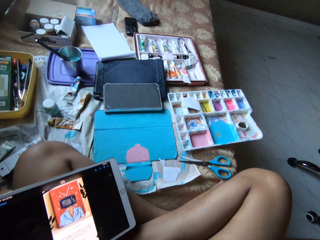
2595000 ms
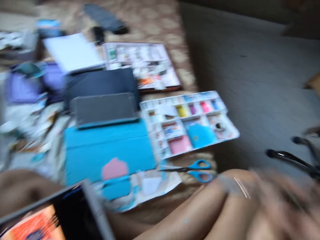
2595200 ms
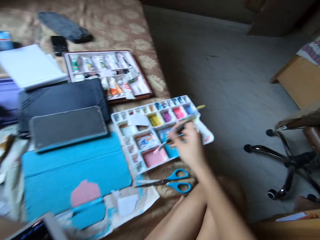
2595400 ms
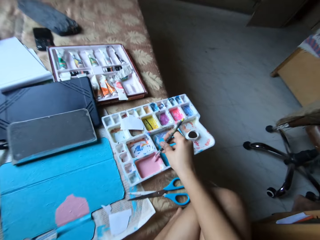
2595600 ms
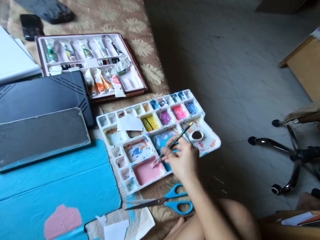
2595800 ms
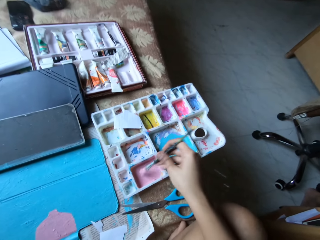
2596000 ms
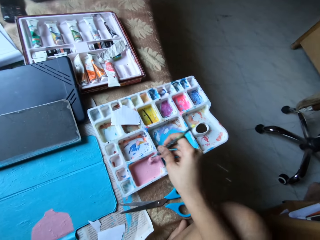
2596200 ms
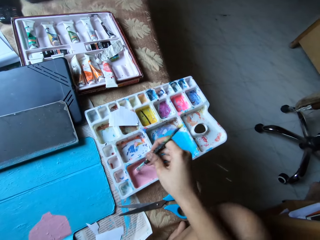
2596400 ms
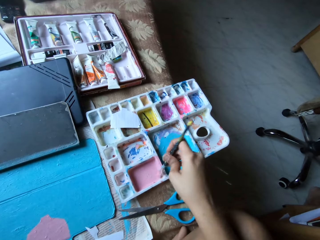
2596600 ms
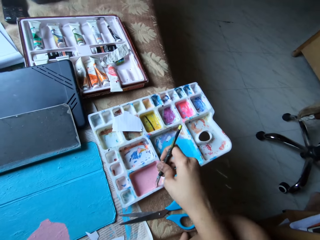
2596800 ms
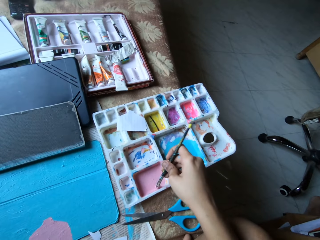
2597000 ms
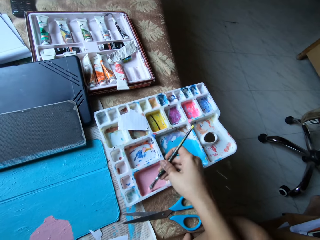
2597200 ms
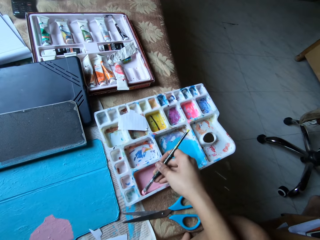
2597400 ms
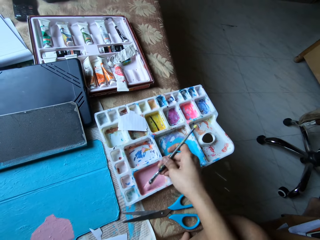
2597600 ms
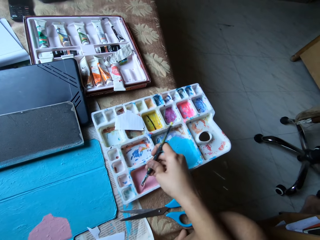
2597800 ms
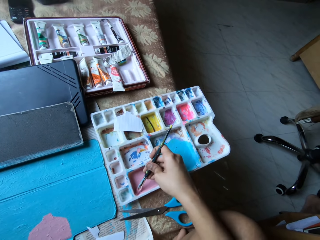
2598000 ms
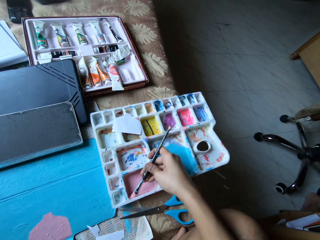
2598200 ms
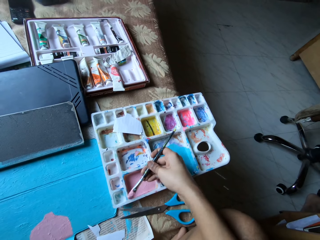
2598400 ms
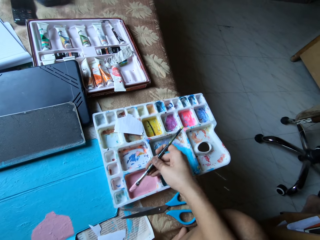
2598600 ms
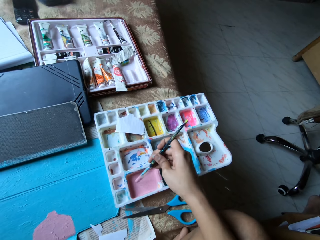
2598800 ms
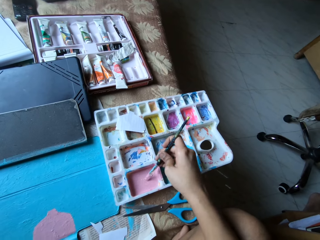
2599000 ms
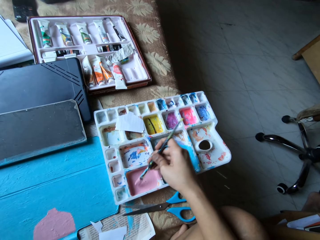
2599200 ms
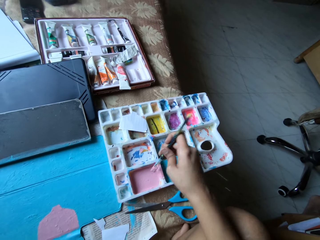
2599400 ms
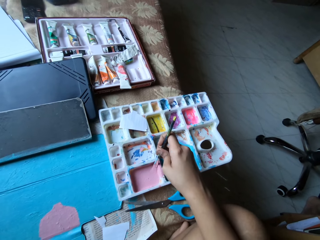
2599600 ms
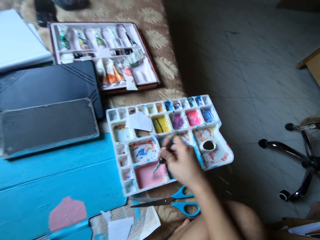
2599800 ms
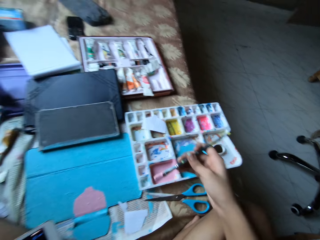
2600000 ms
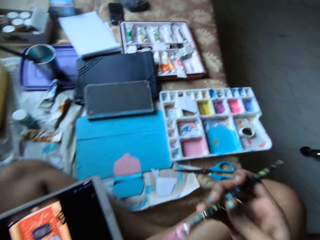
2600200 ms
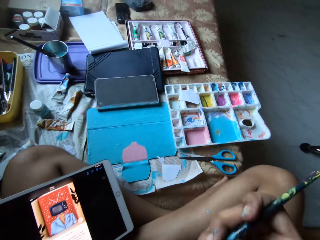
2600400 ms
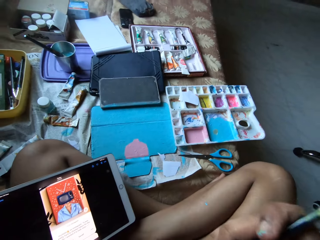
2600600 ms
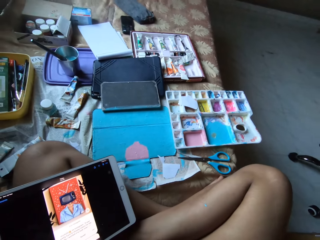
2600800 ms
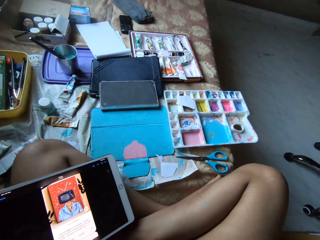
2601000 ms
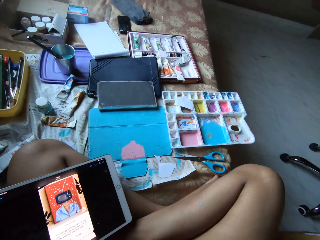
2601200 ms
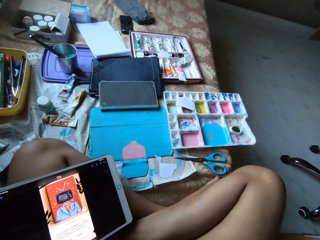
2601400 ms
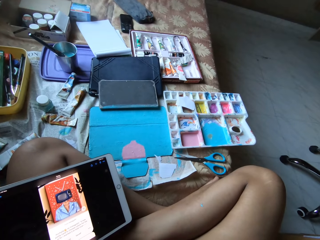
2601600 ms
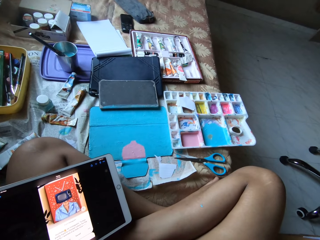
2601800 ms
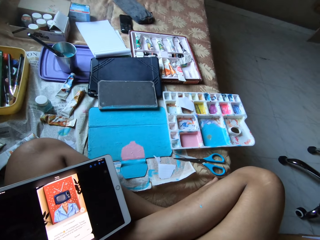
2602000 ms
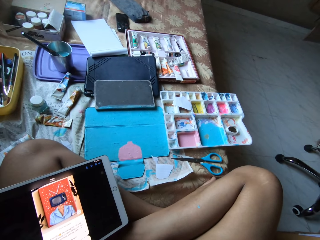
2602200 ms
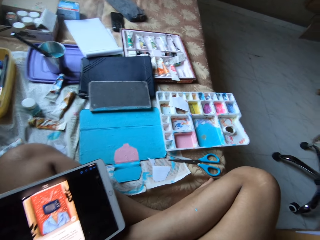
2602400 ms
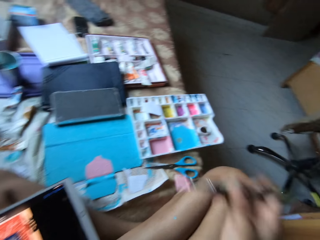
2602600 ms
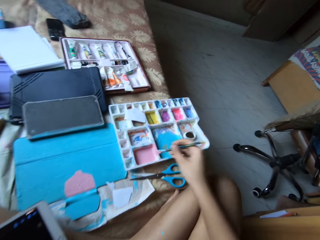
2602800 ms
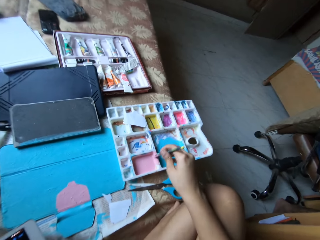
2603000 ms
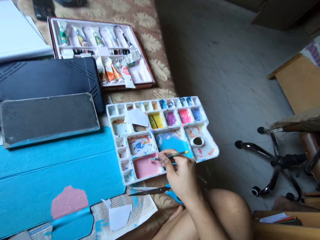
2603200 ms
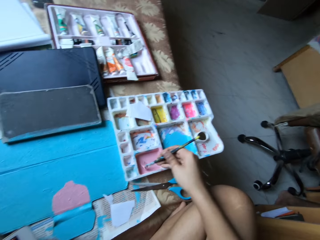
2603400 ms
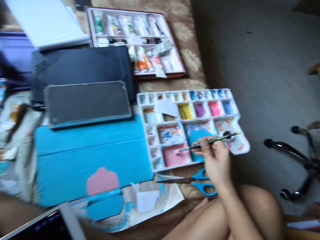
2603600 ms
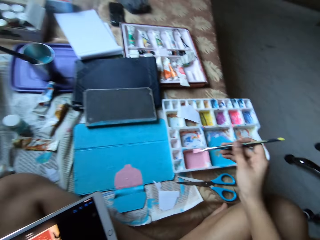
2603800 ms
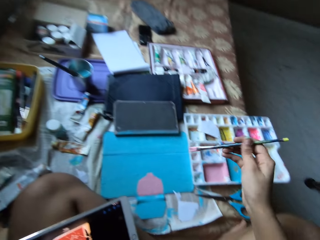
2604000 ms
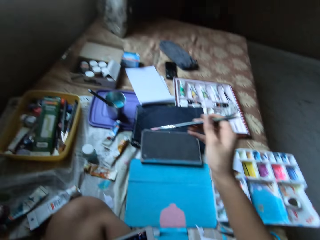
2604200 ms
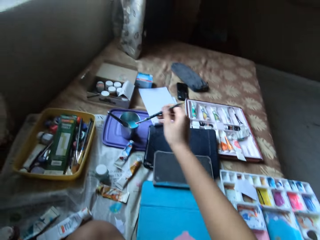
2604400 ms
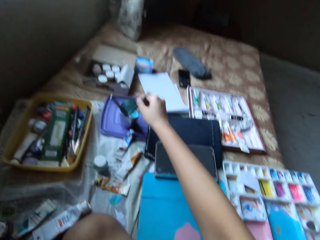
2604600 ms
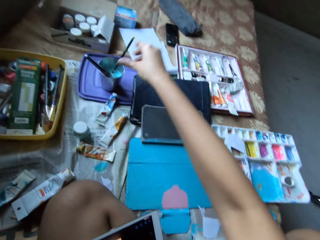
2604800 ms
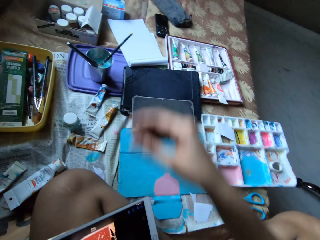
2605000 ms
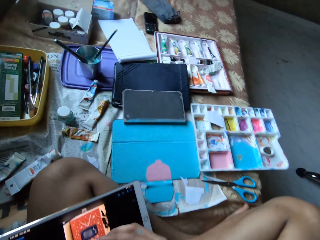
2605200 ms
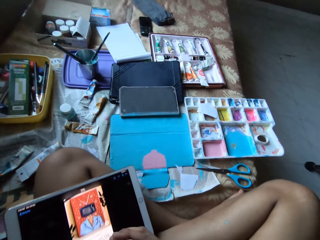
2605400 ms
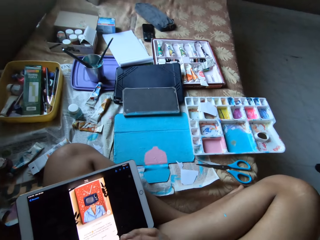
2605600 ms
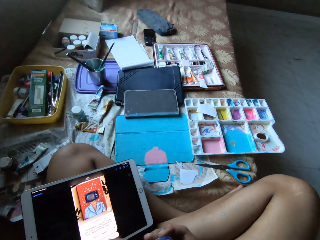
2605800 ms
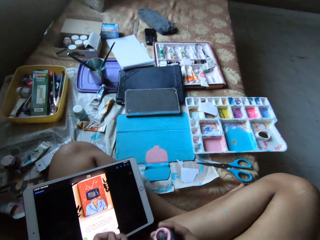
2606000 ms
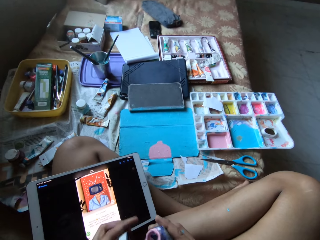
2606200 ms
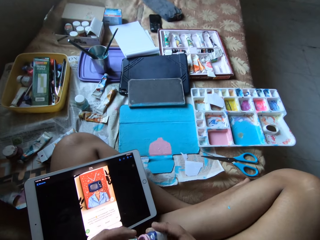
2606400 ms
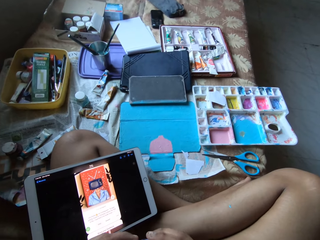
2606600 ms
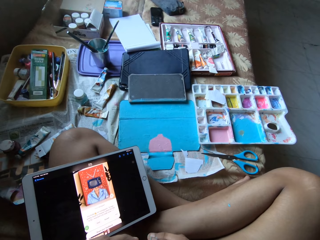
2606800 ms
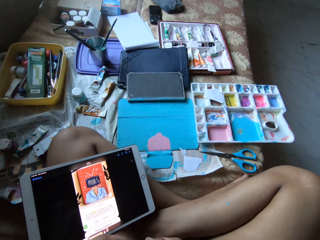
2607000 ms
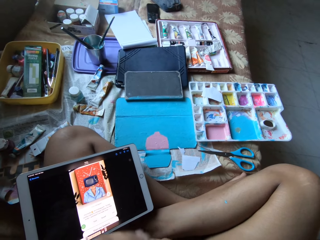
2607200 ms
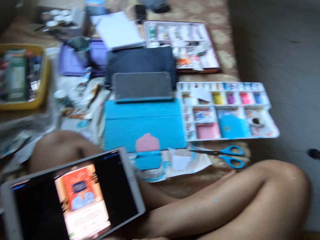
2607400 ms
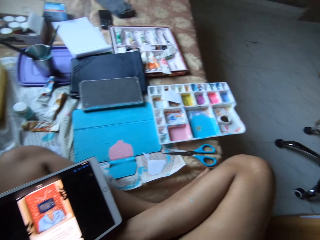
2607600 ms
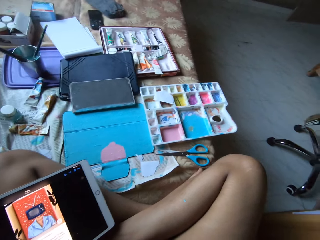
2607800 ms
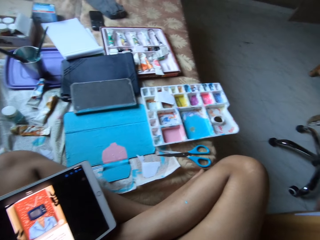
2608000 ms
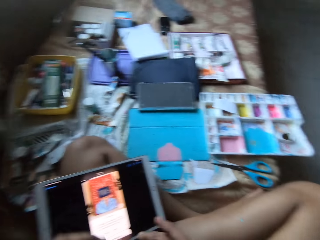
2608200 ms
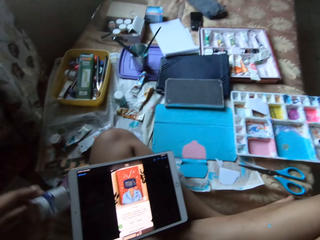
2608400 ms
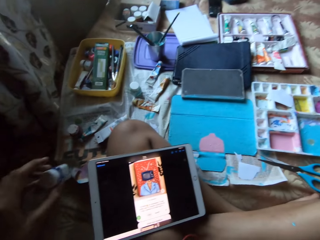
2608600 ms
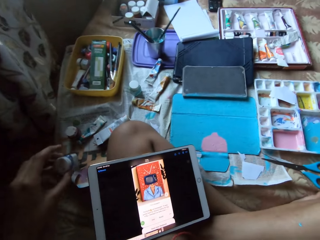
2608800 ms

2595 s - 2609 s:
The camera wearer dips the paint brush in the palette with his right hand. He dips the paint brush in the paint bottle in his left hand with his right hand. He dips the paint brush in the palette with his right hand. He drops the paint brush in a cup on the bed with his right hand. He closes the paint bottle in his right hand with the lid in his left hand.

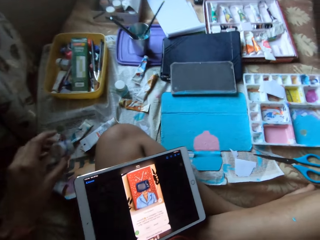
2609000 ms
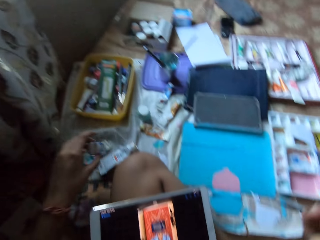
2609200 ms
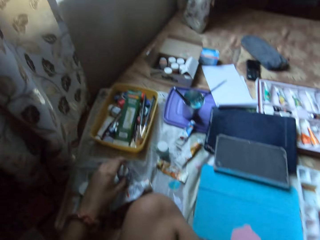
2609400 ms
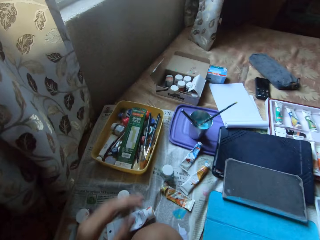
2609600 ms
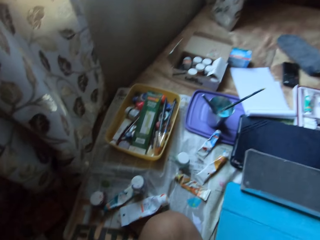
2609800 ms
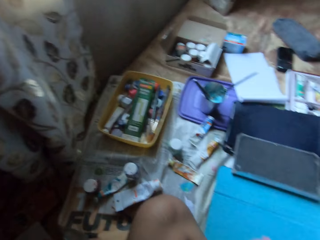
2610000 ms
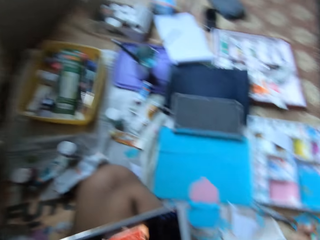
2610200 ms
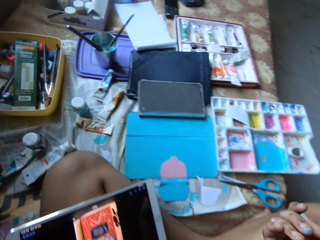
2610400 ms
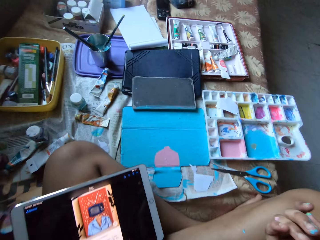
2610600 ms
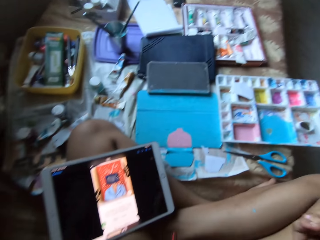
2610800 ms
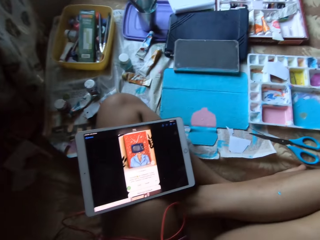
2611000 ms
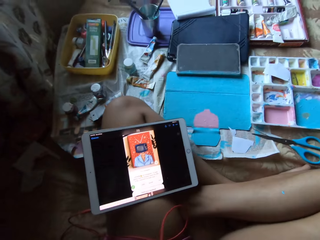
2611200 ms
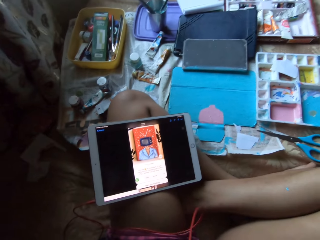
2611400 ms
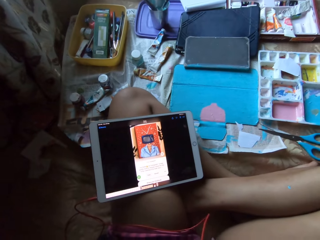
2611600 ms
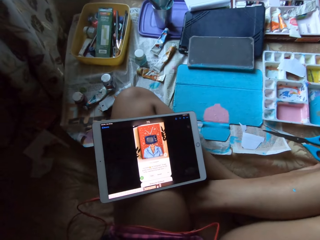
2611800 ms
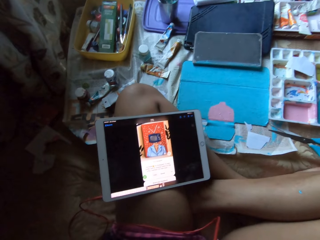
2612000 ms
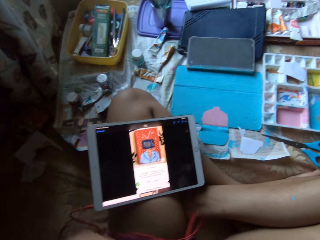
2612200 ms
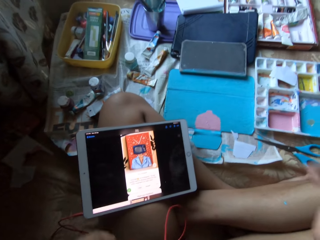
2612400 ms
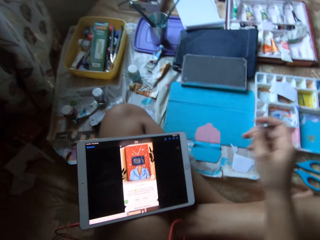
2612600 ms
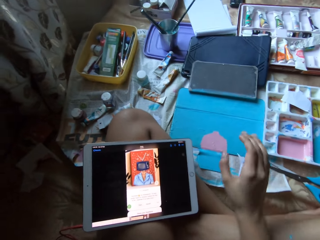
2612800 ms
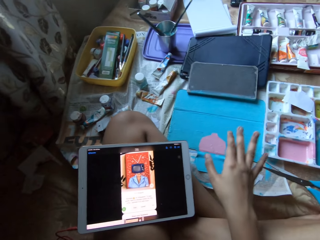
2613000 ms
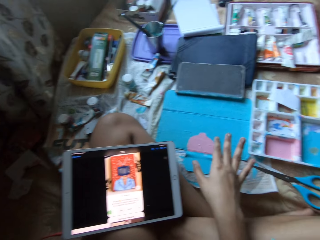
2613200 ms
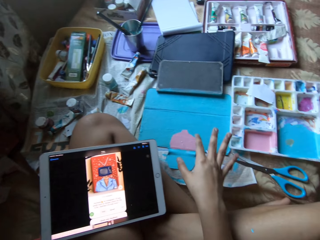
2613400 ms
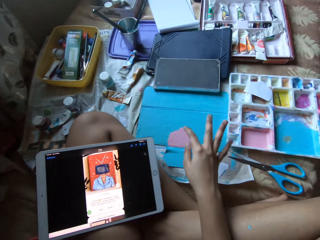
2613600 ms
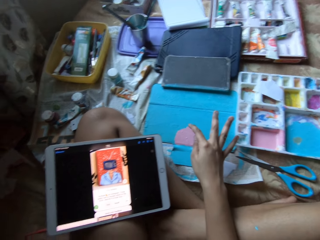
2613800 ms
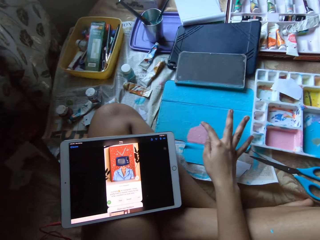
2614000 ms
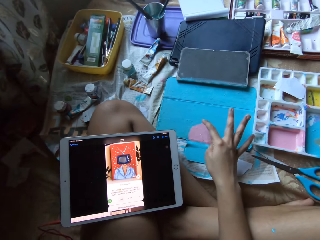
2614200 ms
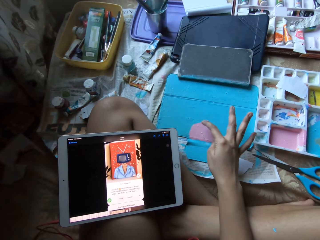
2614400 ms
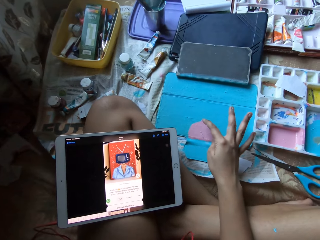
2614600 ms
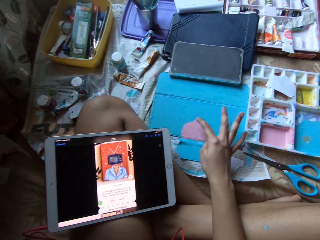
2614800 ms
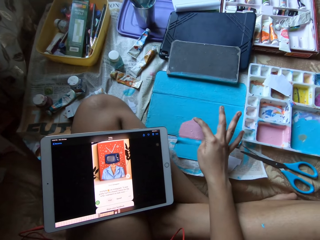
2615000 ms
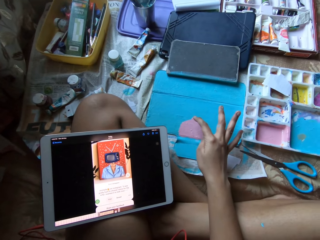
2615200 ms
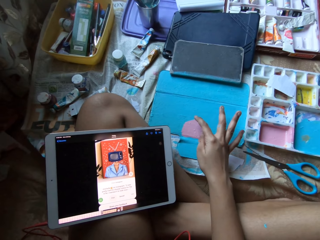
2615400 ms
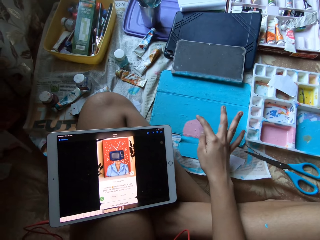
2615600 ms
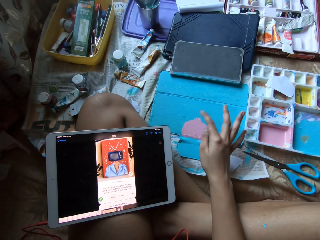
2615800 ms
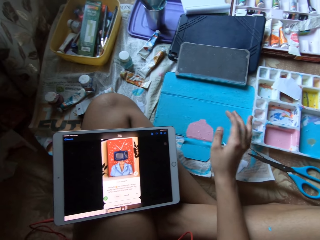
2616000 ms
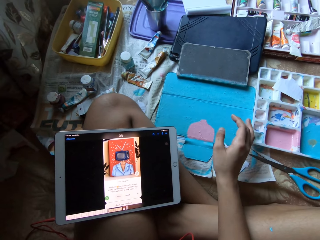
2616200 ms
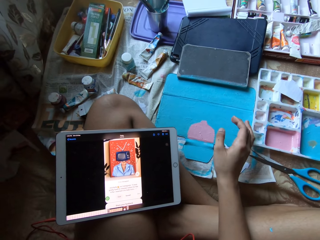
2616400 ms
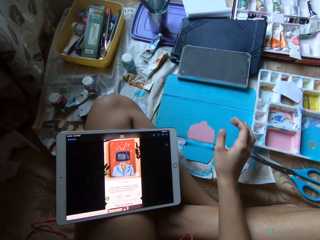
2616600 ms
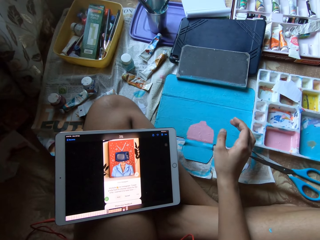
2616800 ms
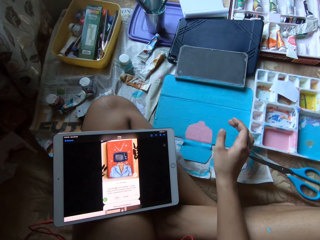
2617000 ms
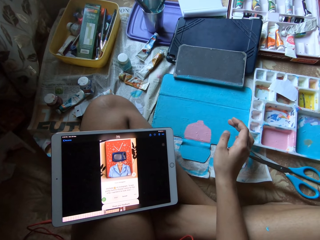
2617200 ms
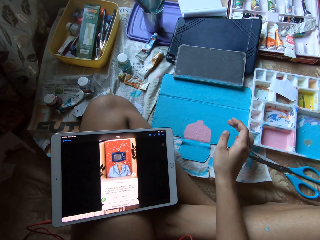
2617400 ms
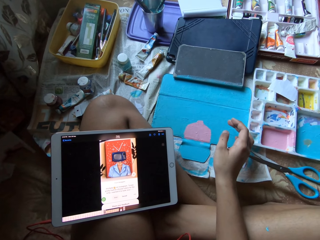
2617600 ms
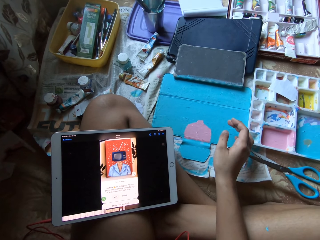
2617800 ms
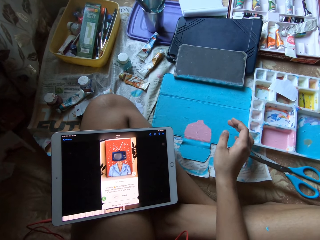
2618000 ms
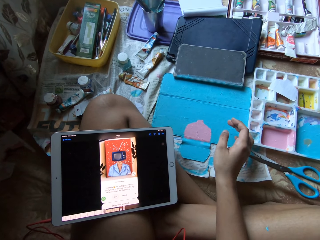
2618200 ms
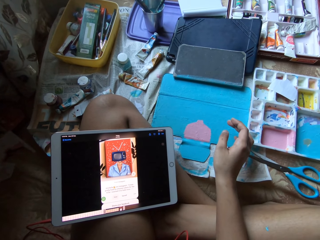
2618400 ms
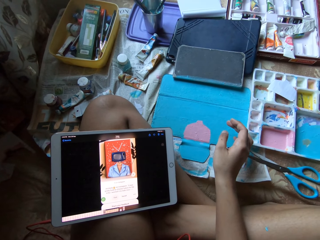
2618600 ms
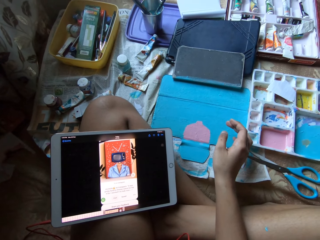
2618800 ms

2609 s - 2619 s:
The camera wearer drops the paint bottle on the bed with his left hand. He stares at the paints on the tablet cover. He touches the paints with his right hand finger on the tablet cover. He stares at the paints on the tablet cover.
